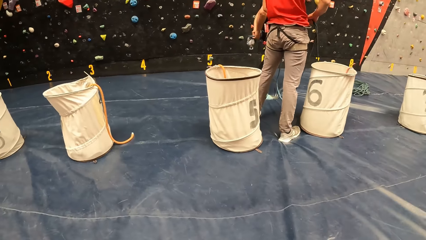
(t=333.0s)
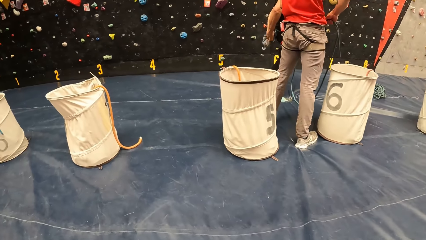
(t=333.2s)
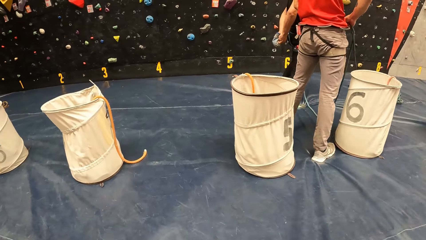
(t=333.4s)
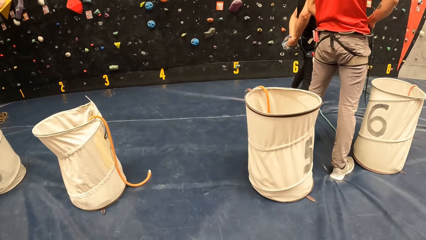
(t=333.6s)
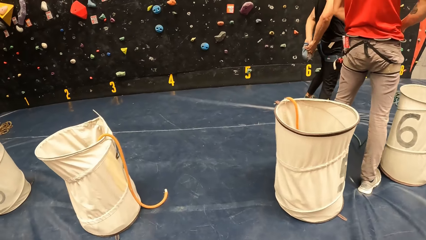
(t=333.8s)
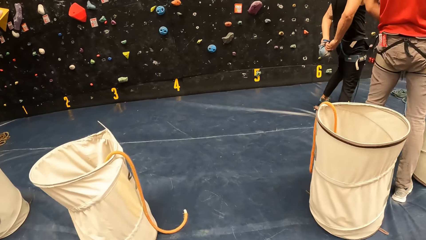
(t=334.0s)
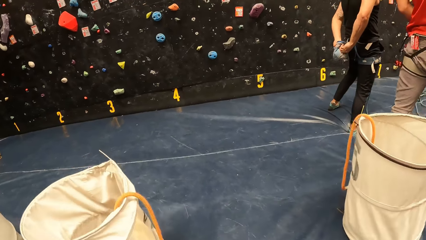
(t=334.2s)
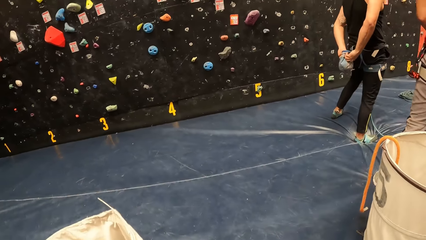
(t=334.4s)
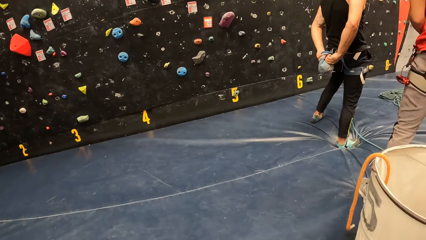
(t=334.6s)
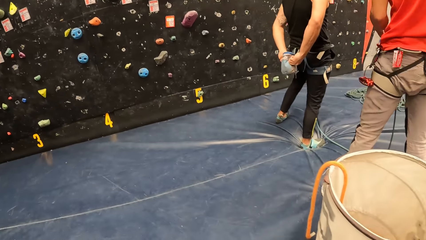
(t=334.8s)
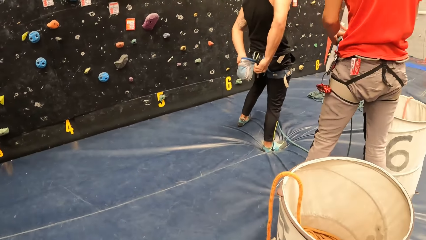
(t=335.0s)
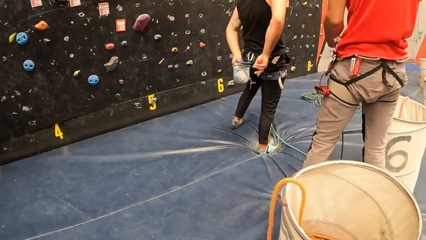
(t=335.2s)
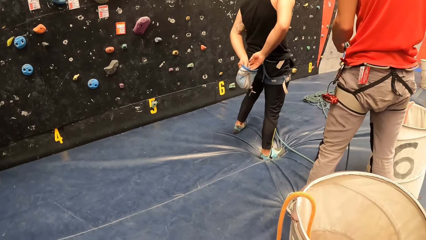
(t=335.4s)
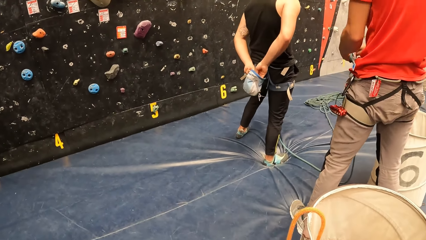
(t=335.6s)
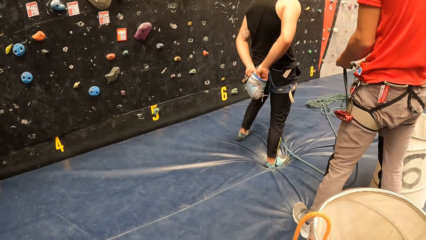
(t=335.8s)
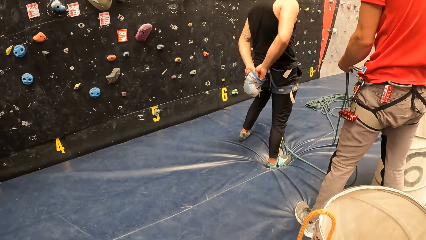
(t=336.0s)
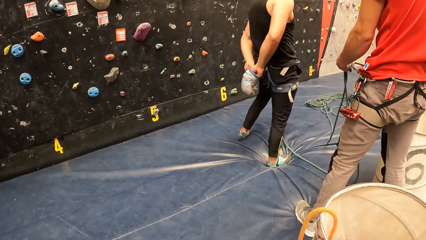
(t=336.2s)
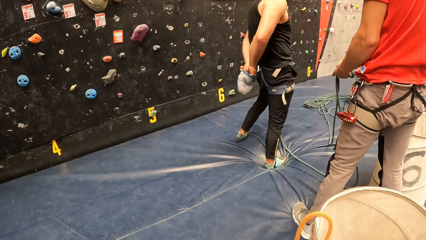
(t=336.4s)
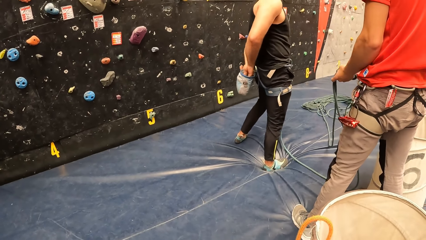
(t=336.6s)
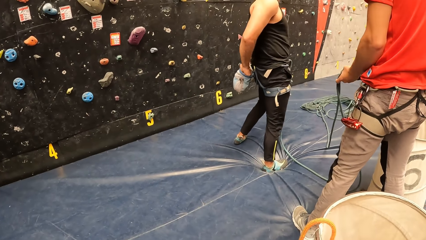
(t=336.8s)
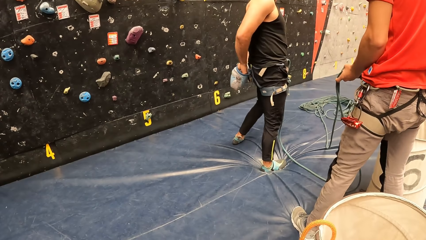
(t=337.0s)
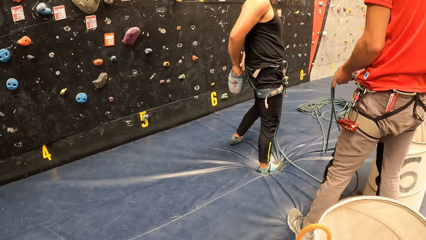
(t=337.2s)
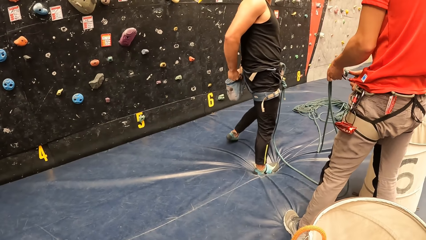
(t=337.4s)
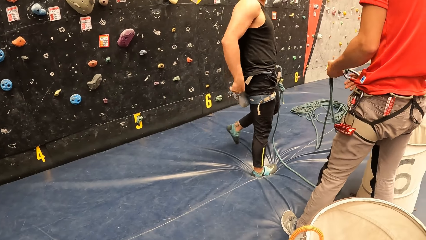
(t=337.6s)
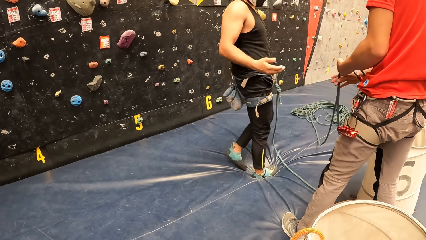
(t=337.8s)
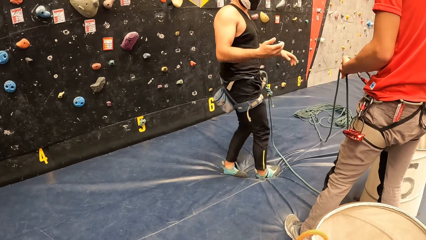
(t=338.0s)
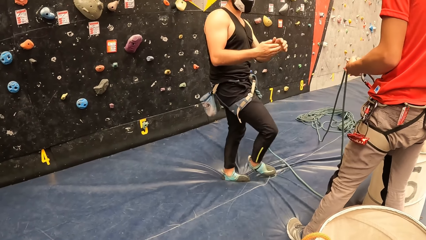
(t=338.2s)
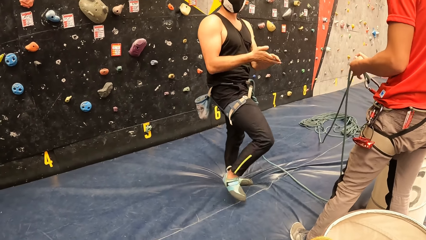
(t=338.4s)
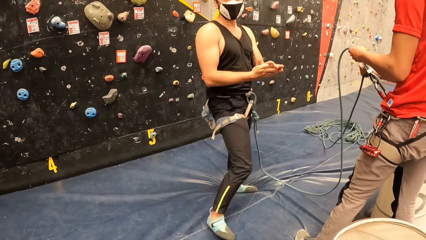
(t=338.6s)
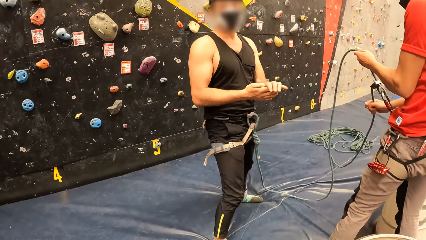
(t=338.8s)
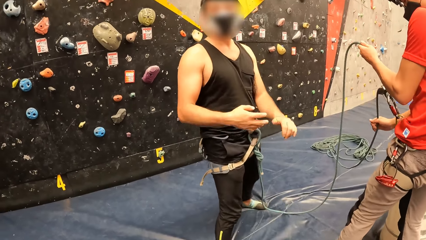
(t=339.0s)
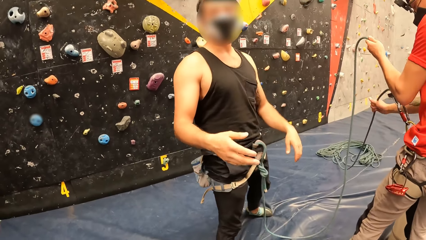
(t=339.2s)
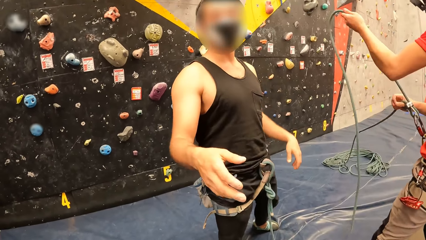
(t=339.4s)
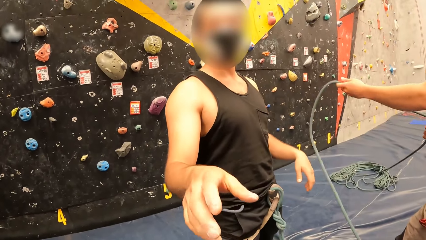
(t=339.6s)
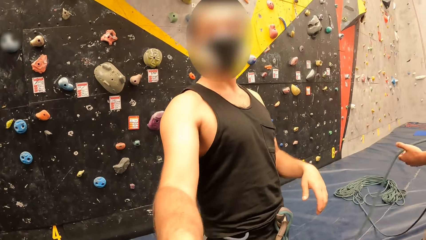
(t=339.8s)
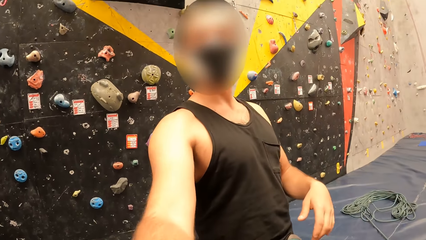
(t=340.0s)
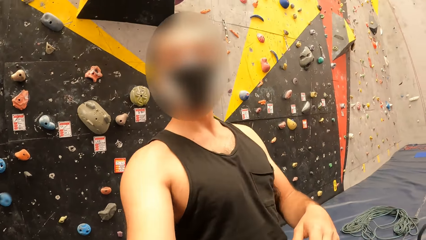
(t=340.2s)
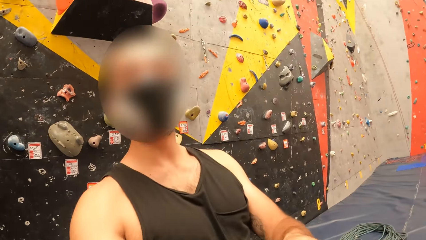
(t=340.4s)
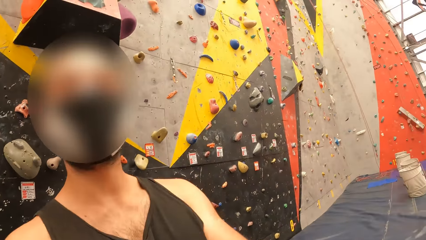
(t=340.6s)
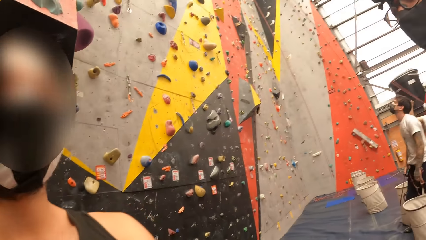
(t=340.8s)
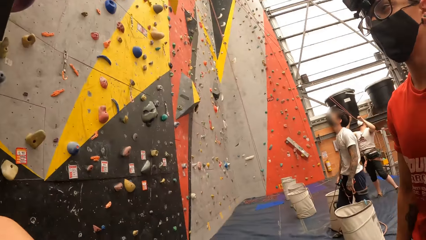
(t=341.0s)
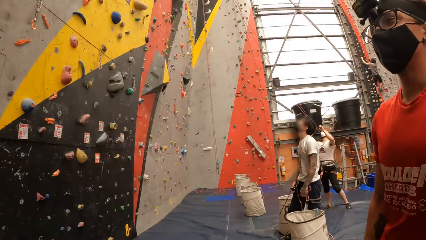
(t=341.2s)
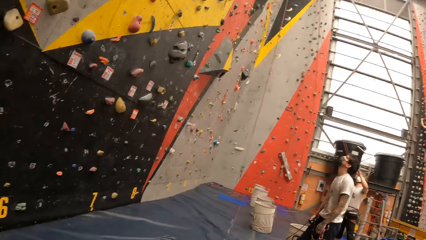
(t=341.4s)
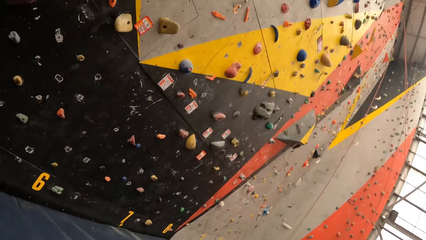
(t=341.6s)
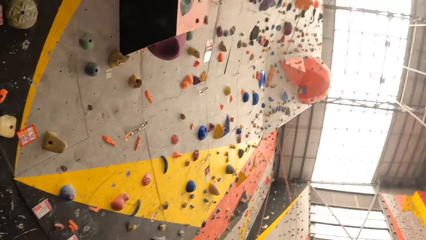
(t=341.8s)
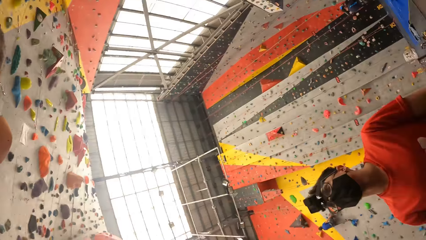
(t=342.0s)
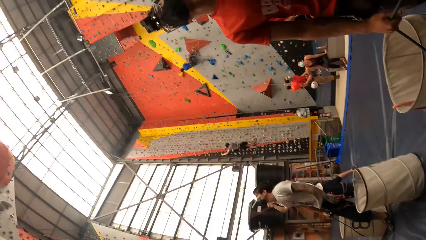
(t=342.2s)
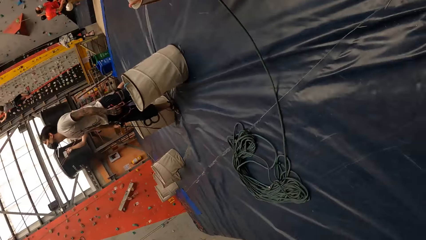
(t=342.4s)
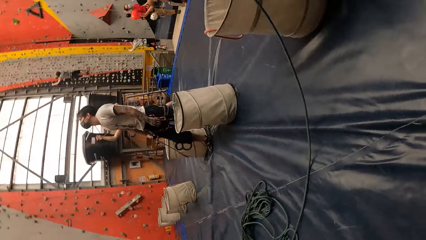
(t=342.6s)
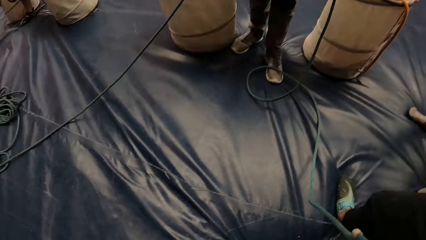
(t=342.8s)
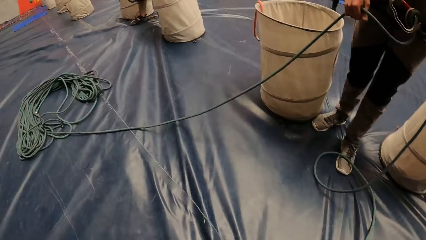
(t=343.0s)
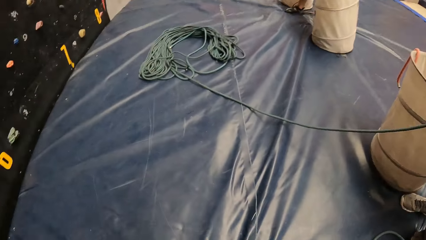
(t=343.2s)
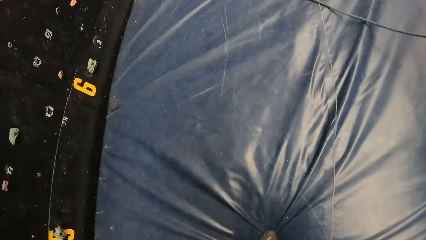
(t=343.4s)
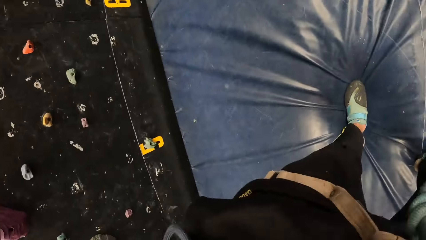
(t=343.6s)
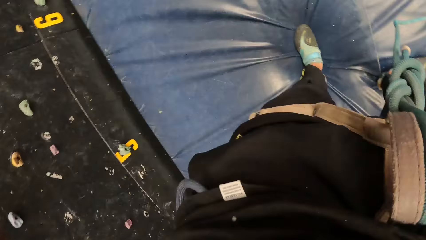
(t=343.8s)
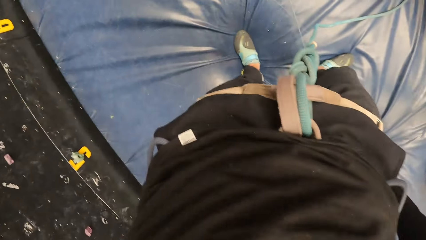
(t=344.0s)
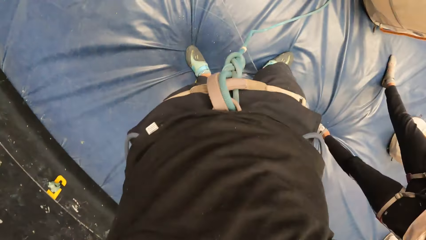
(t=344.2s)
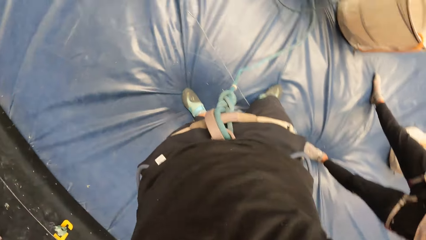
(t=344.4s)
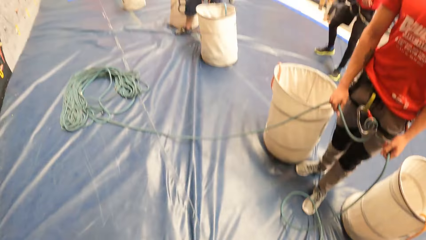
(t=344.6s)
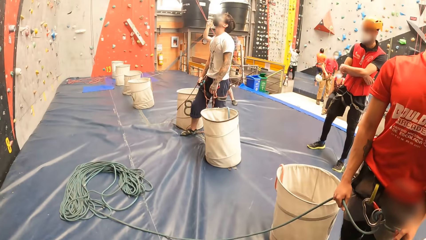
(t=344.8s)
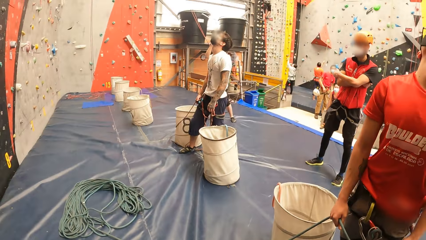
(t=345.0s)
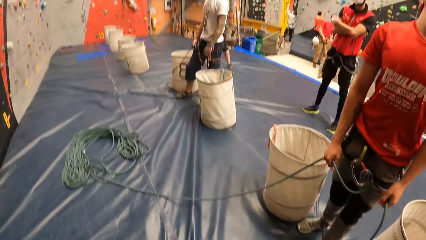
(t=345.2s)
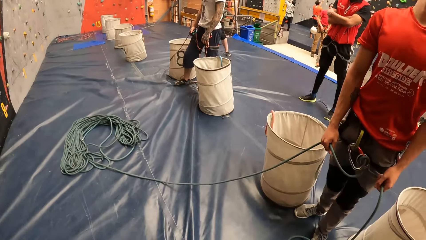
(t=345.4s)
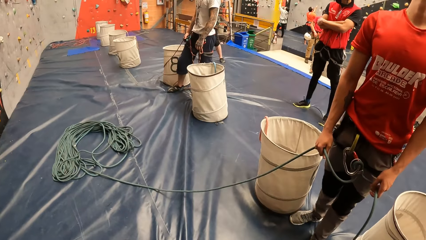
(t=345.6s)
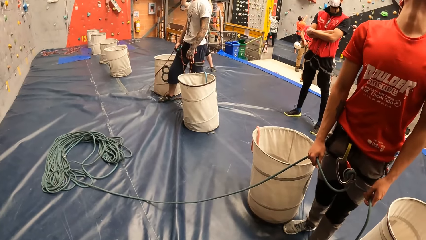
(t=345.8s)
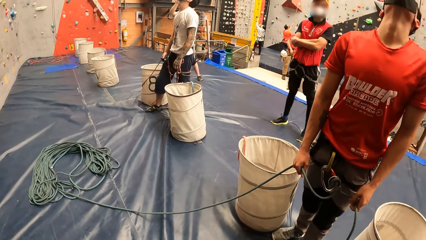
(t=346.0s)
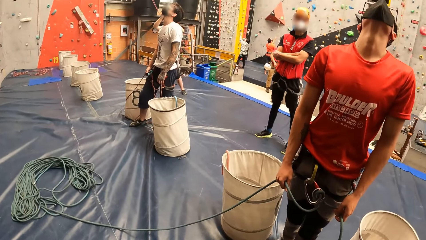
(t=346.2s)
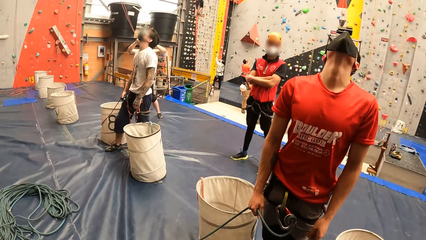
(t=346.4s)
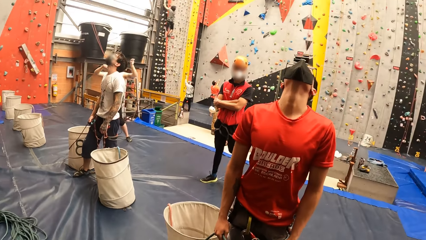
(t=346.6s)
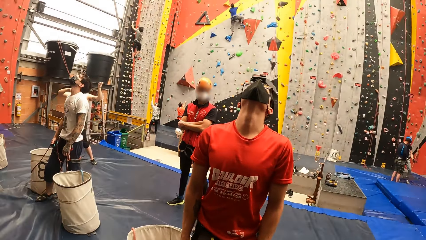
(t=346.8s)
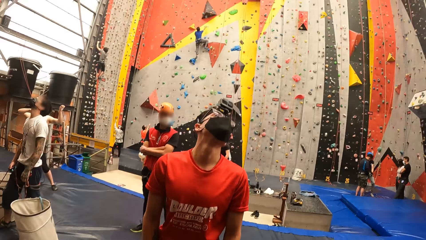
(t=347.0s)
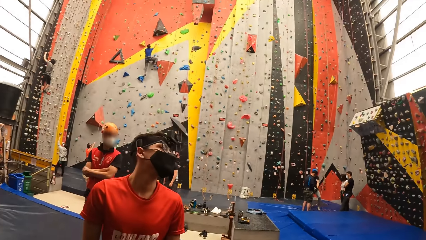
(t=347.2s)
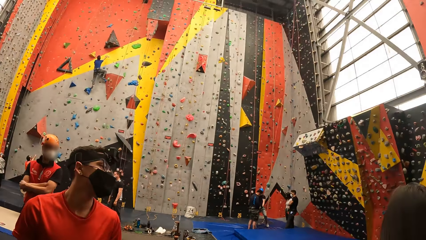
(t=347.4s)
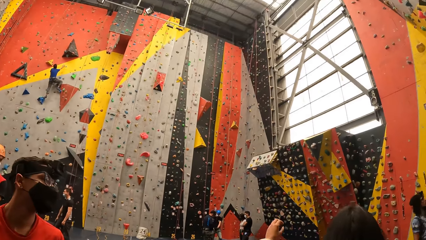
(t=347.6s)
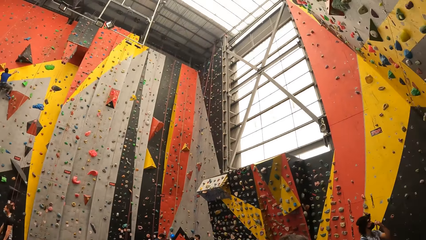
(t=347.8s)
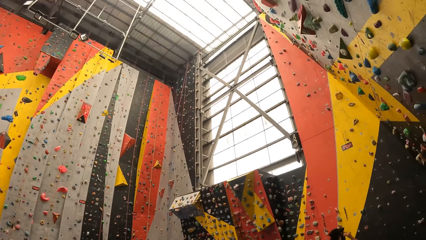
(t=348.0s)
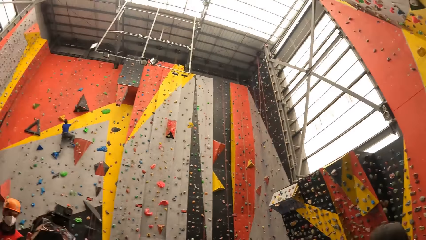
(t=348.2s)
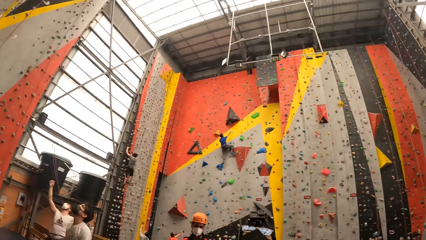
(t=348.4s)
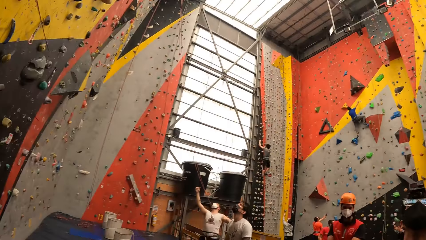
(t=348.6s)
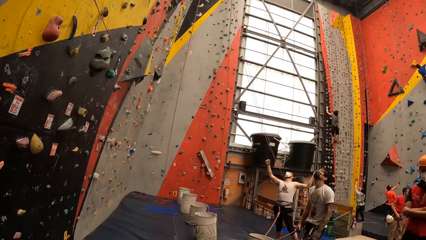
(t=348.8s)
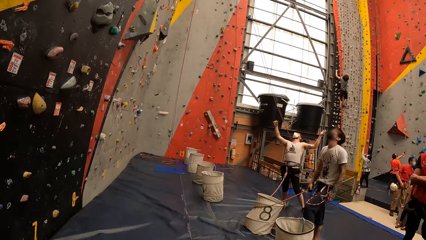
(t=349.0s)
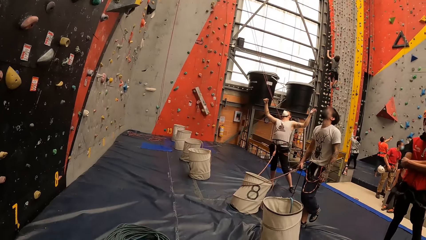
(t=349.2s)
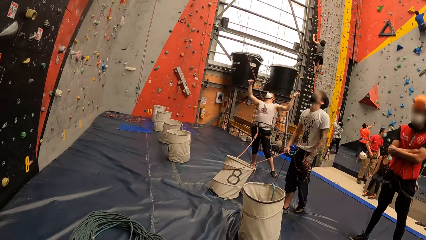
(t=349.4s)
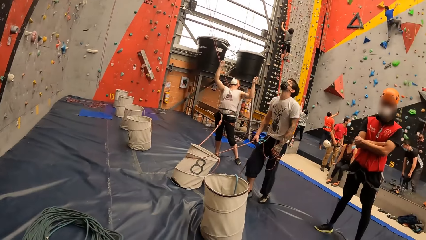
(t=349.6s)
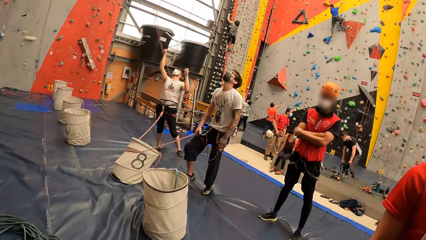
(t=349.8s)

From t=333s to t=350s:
The camera wearer looks around the room. They converse with a man. The man hands a camera to the camera wearer. The camera wearer adjusts the camera. They wear the camera. They look around the room.
